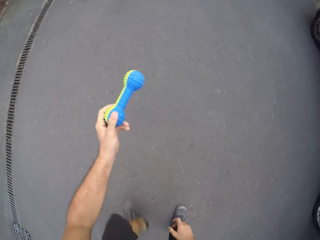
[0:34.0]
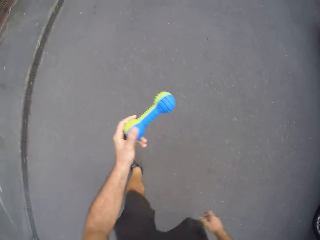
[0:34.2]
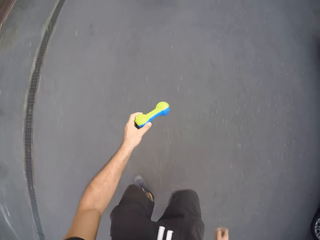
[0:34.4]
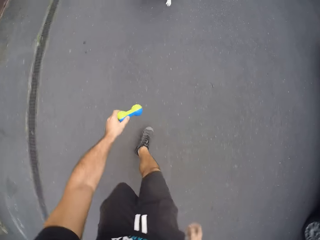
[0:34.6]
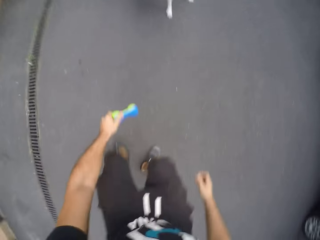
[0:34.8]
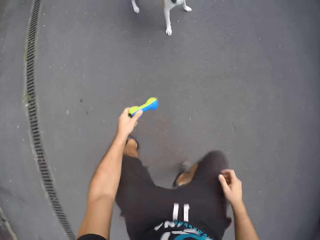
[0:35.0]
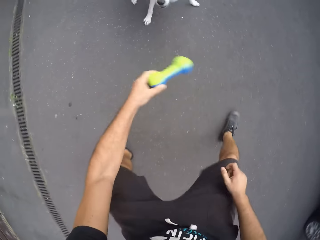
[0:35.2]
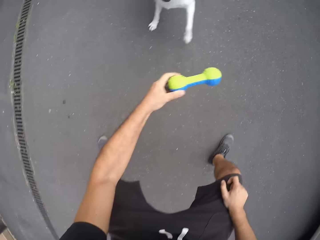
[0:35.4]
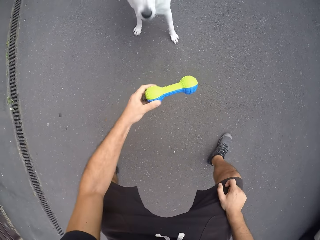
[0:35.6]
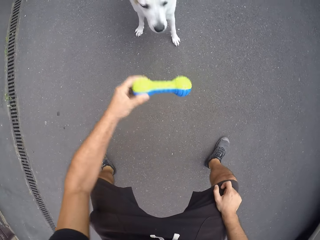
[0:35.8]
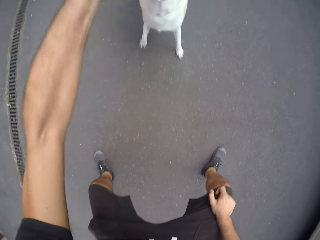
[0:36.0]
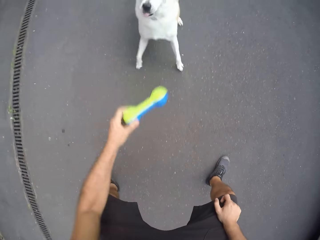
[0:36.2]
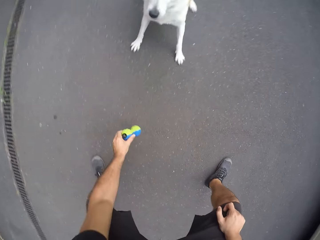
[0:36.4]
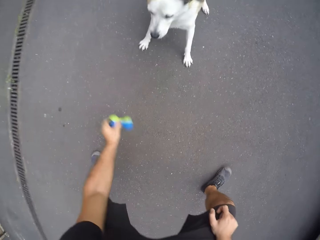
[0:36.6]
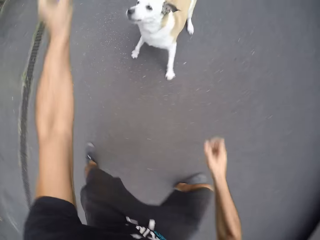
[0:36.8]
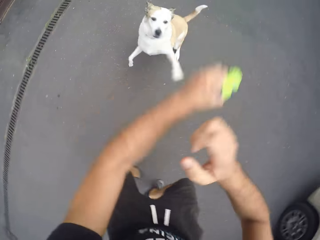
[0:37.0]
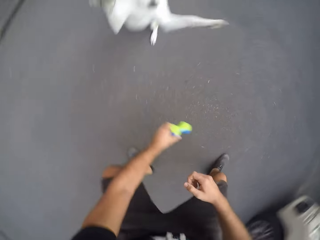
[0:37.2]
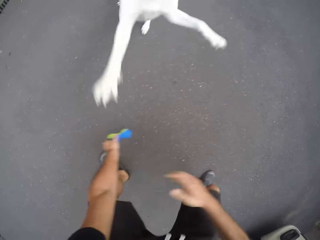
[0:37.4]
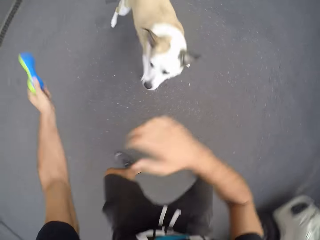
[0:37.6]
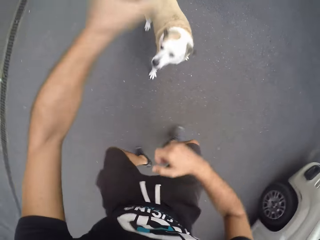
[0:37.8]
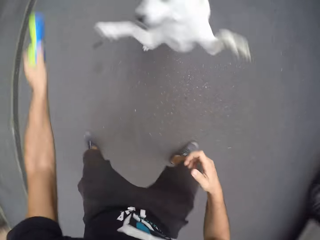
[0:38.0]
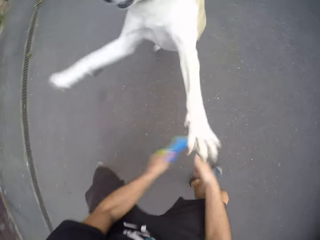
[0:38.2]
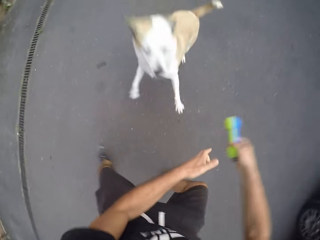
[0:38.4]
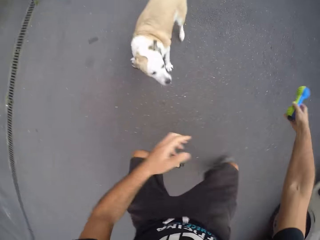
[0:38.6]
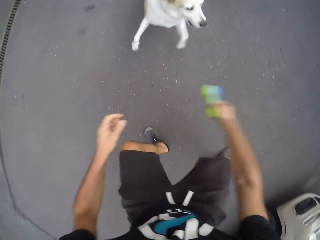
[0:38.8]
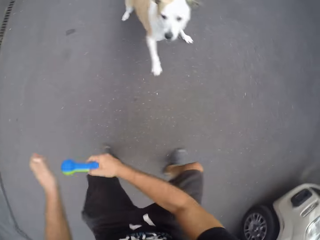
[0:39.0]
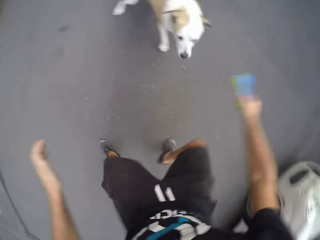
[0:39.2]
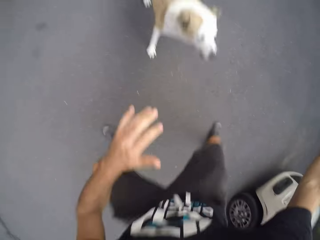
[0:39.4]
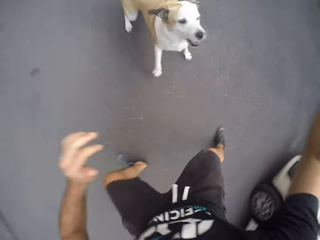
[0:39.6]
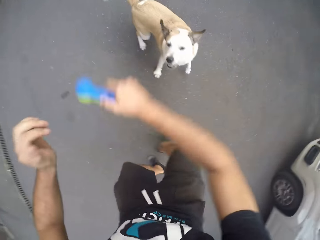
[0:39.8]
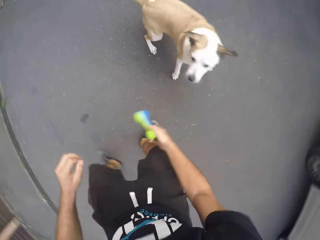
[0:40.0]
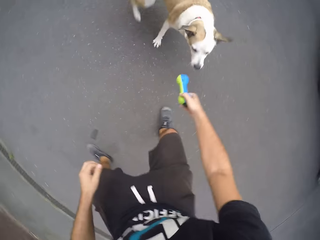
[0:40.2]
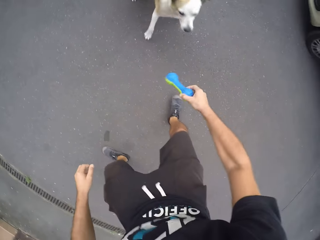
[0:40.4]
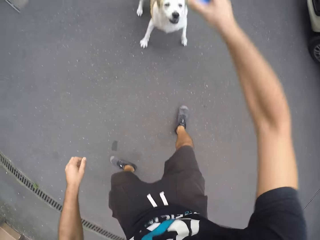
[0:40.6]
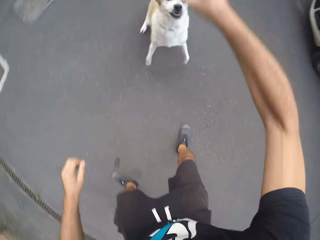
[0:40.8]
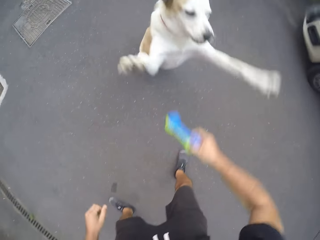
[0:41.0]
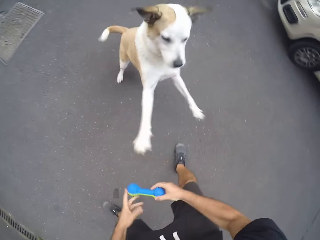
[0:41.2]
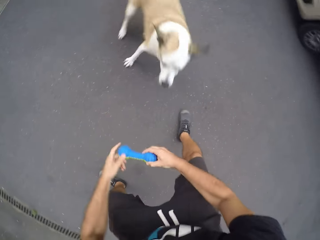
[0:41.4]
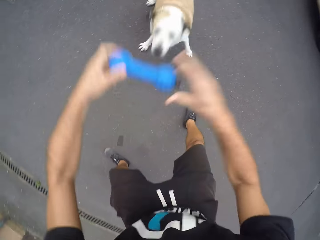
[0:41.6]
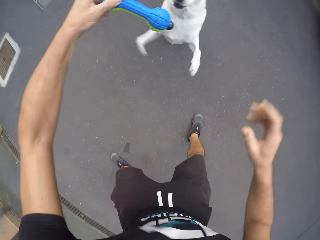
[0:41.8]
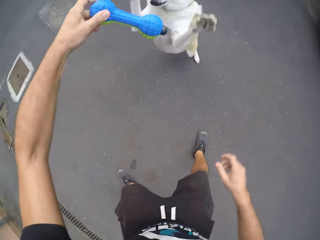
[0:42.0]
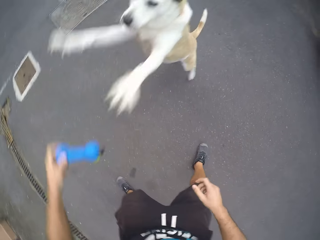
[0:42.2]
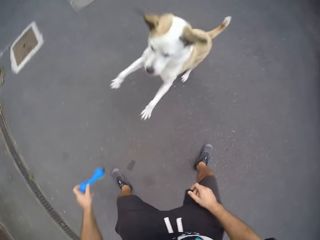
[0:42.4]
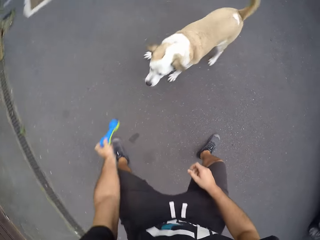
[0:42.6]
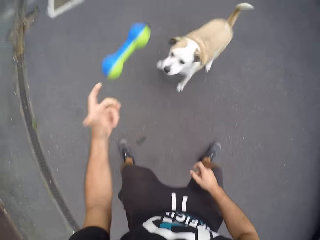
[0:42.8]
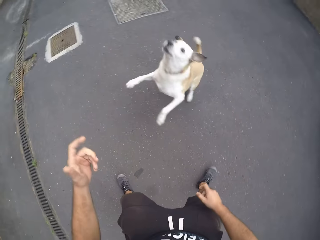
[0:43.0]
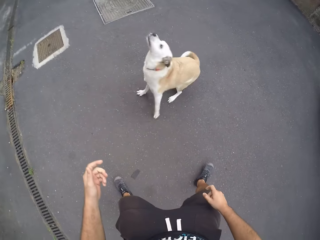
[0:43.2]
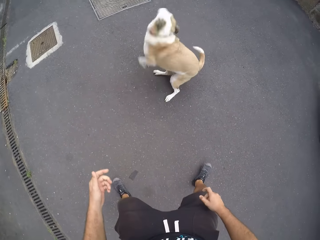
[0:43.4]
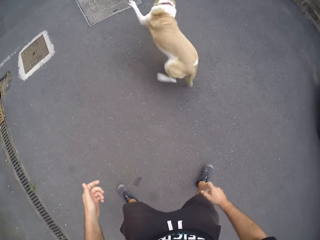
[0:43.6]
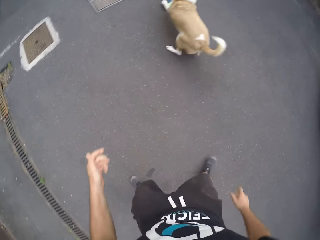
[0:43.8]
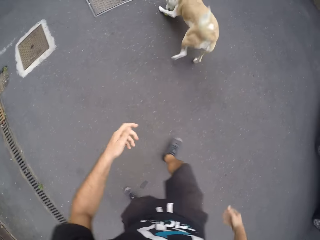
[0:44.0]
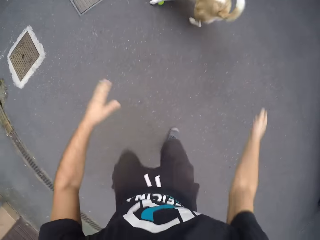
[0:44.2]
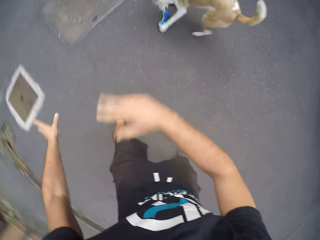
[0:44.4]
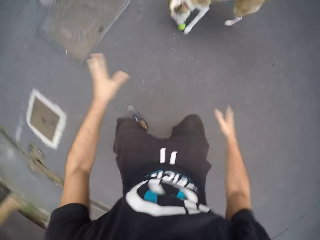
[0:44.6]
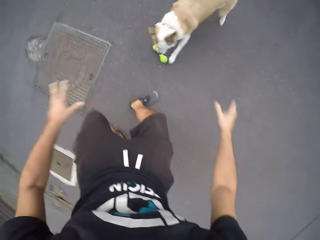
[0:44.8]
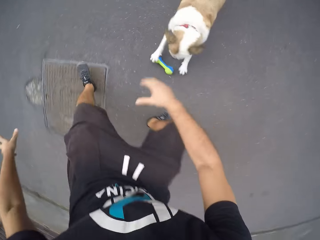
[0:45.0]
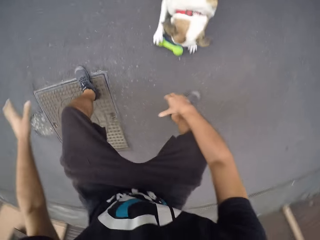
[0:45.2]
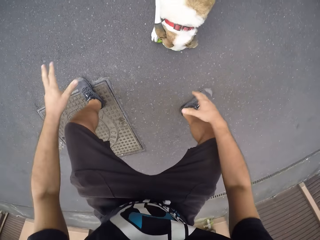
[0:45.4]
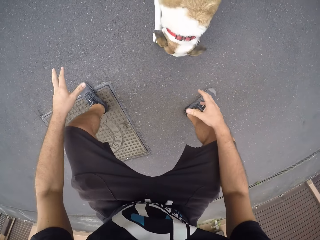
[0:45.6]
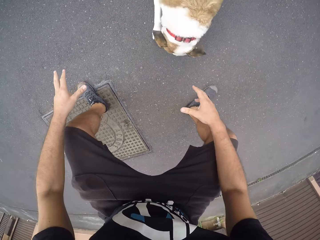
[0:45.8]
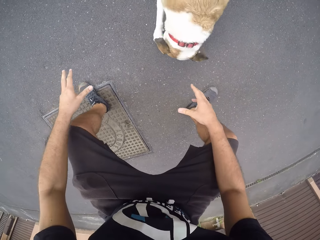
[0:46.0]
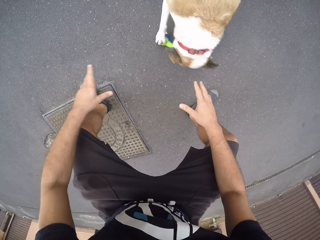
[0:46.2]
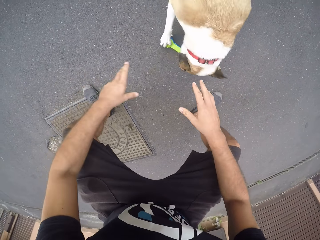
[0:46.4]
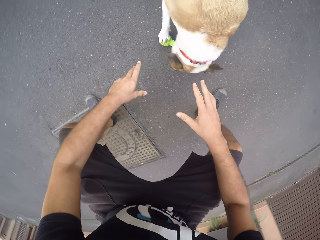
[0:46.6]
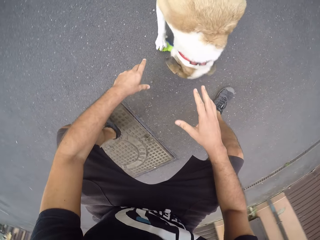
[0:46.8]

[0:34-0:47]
The camera wearer holds something, walks around, and moves the toy in his left hand around. He bends down and plays with a dog. The dog jumps. The camera wearer switches the toy to his right hand and moves the toy in his right hand around. He switches the toy to his left hand and moves the toy in his left hand around. He throws the toy to the dog. He walks around. The dog tugs at the toy with its mouth.

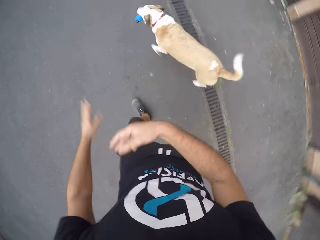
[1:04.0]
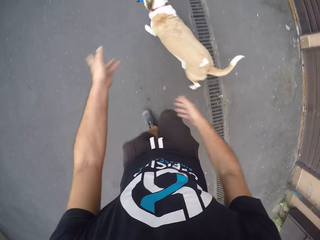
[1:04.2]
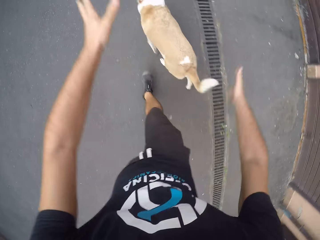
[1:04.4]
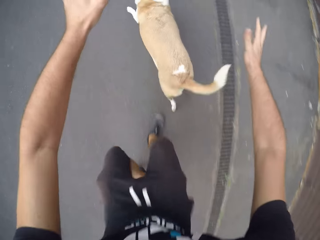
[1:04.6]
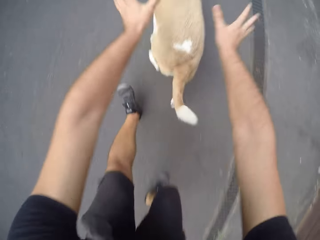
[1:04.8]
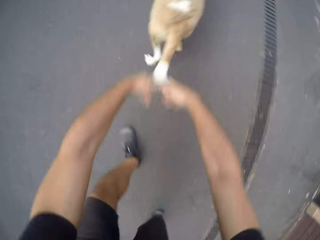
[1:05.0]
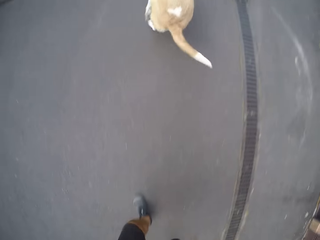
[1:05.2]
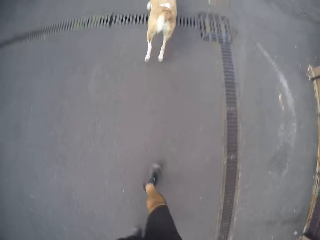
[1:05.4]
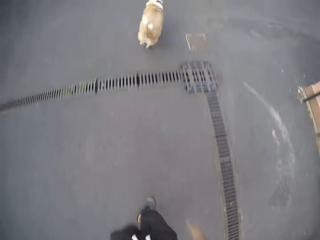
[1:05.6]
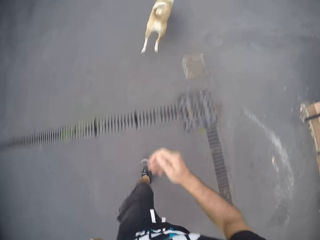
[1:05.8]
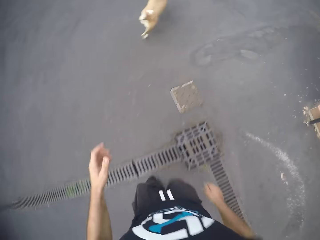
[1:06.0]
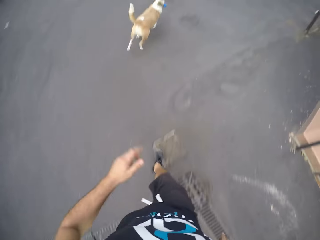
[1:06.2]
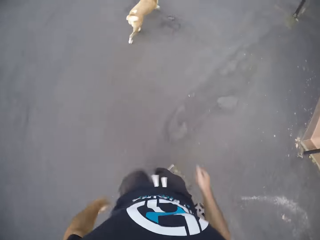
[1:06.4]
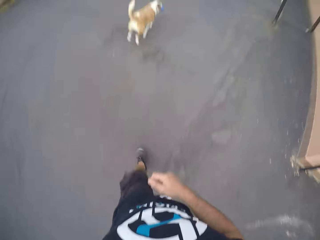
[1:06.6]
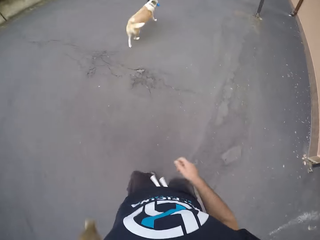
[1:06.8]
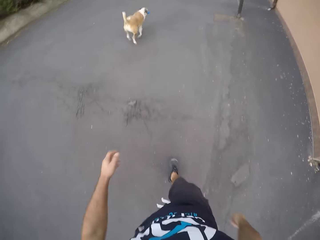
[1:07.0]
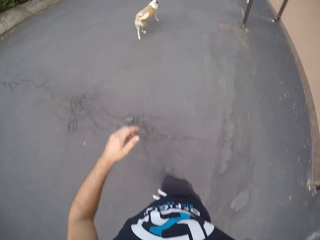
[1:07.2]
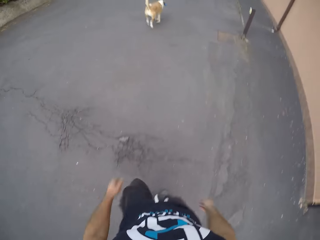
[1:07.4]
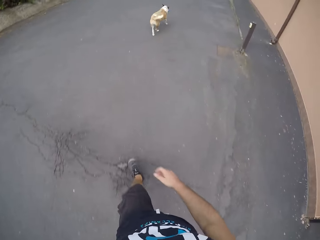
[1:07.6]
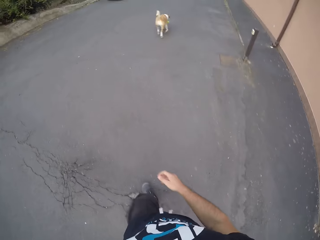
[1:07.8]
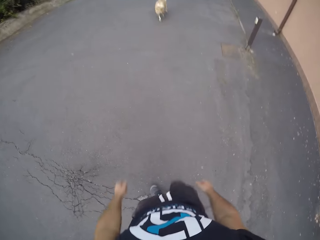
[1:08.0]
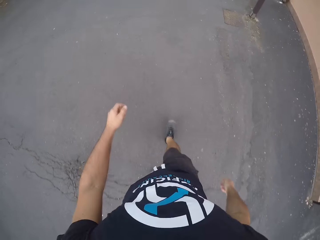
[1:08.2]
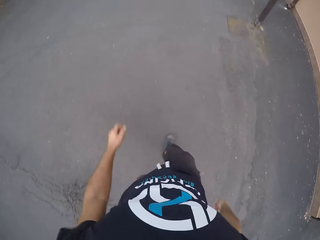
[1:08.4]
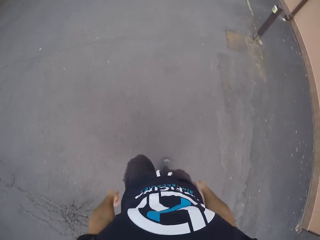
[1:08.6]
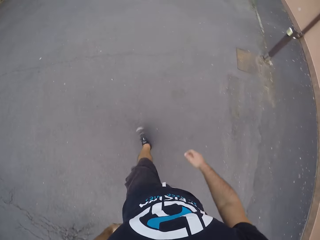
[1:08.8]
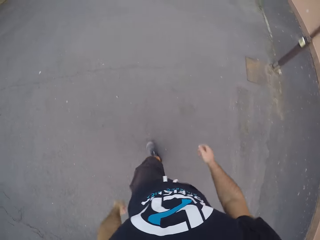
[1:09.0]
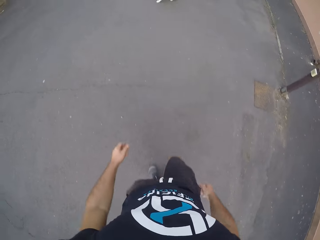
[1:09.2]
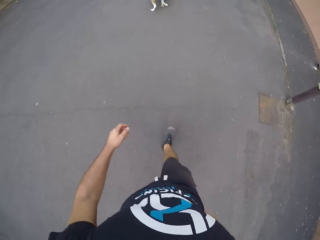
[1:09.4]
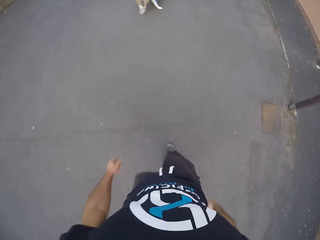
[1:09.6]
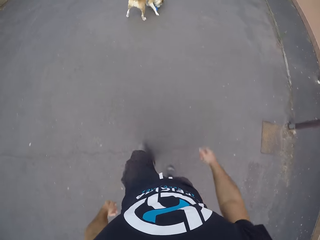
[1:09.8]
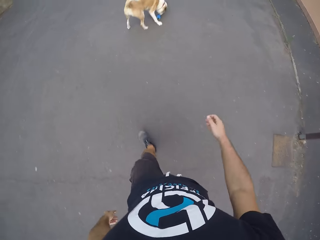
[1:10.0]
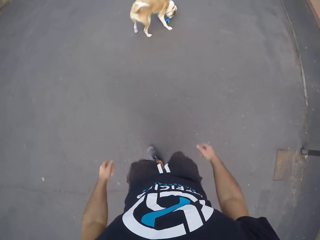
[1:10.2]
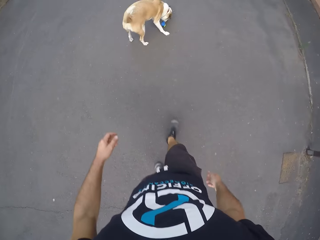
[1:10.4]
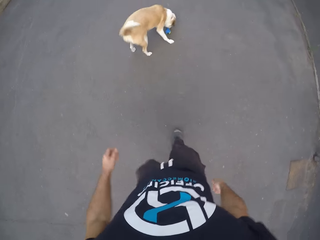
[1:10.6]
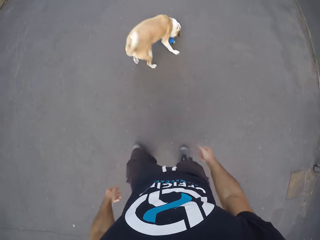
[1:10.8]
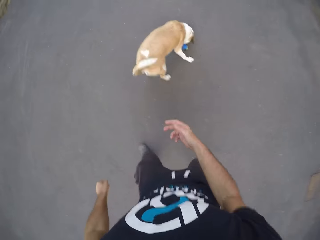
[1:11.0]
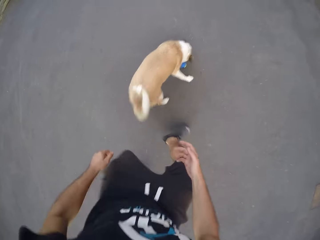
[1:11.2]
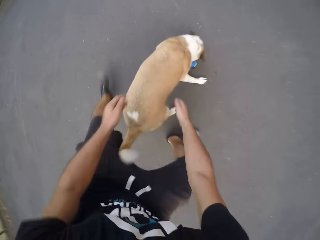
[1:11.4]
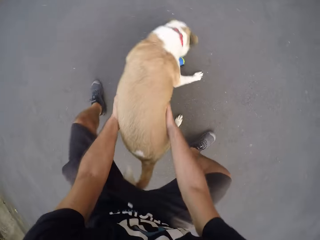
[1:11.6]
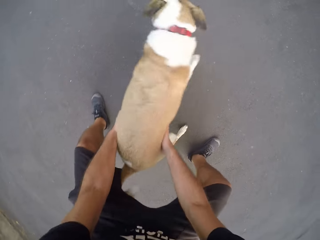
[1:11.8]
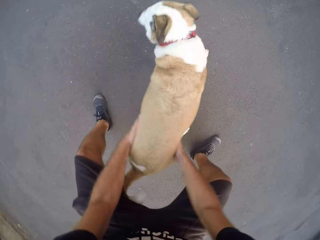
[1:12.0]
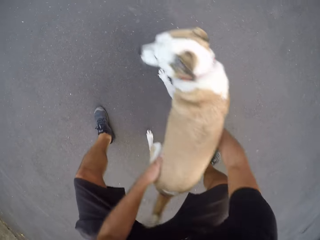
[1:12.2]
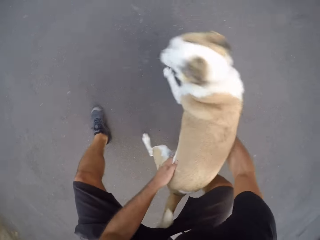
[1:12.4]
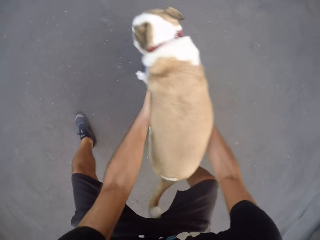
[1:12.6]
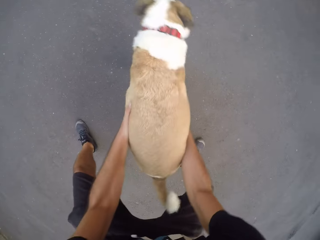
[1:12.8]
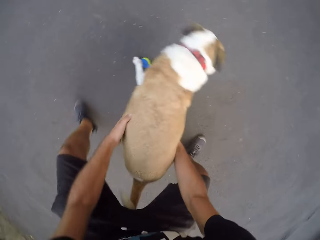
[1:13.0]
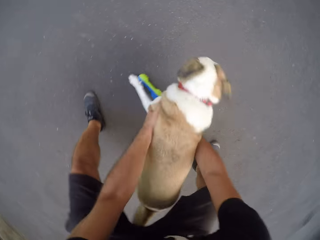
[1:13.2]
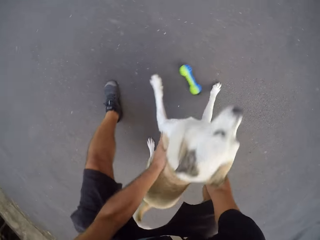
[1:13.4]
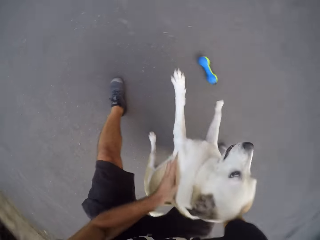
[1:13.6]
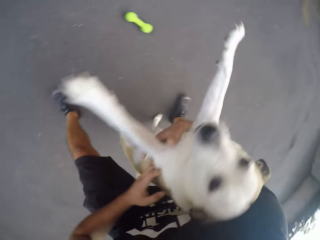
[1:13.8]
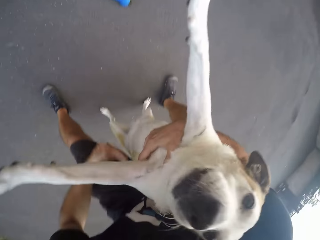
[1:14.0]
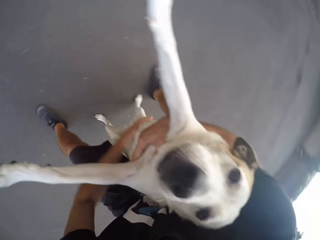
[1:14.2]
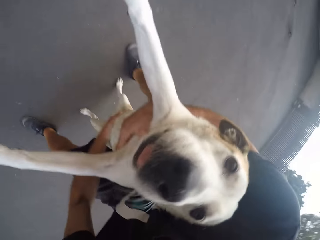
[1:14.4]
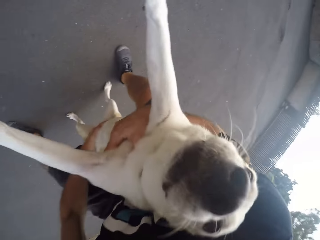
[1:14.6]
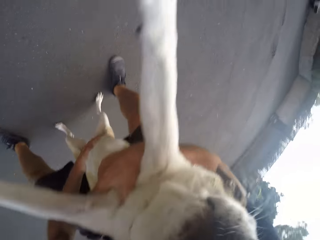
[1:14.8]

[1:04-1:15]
The camera wearer runs around and walks around. They hold a dog. They lift the dog with both hands.
